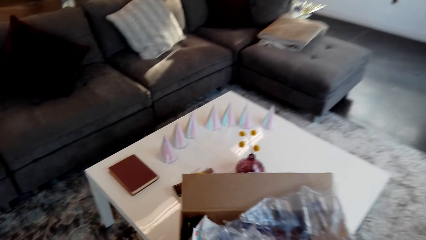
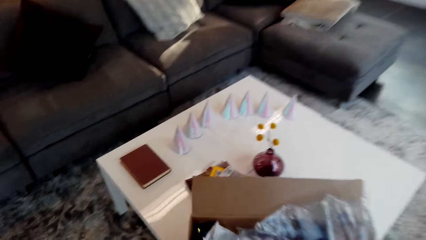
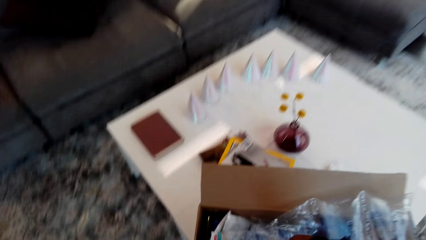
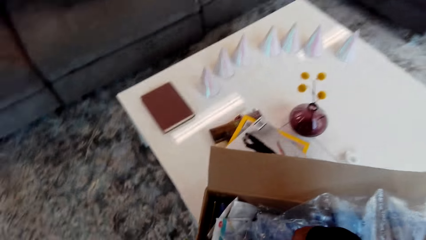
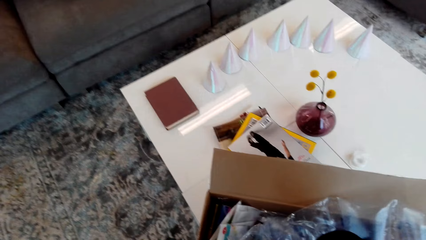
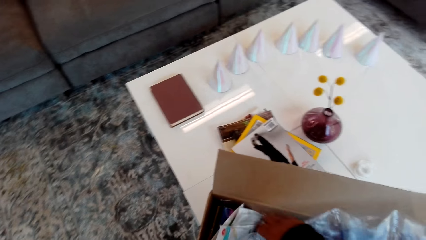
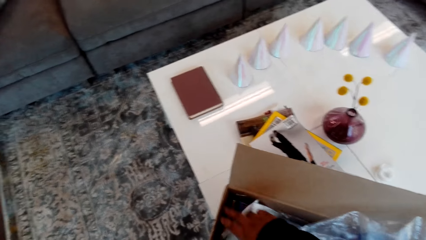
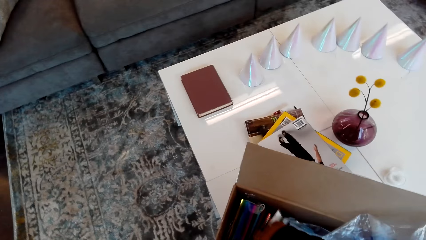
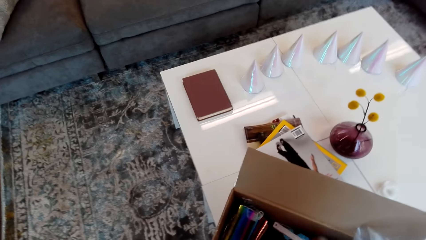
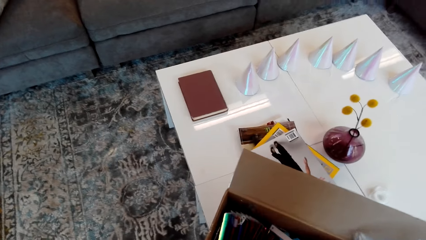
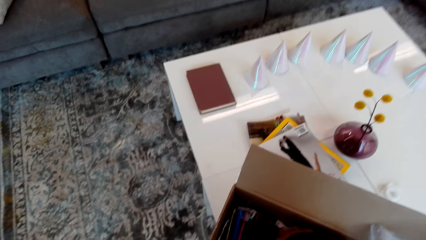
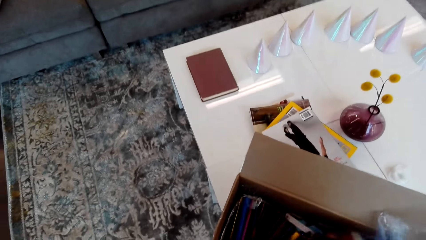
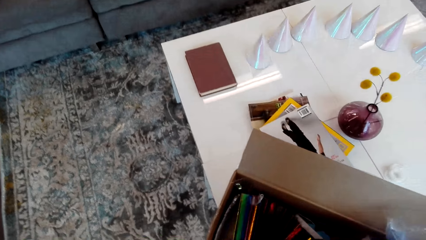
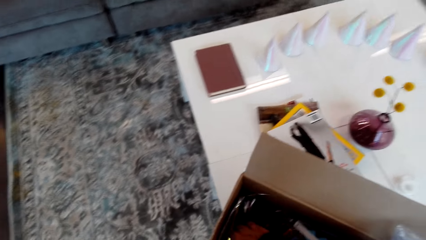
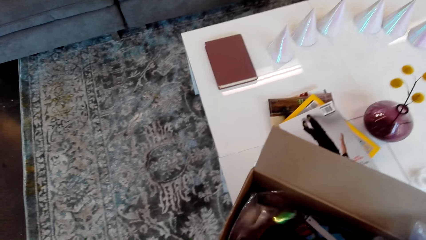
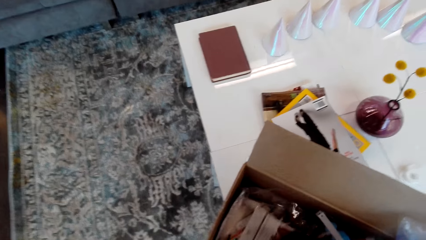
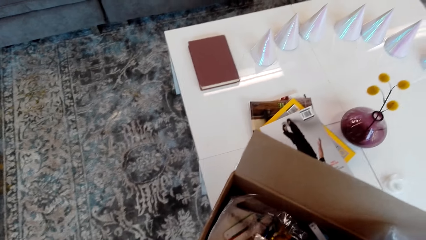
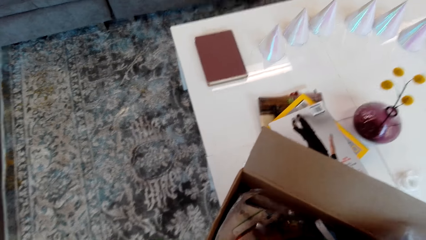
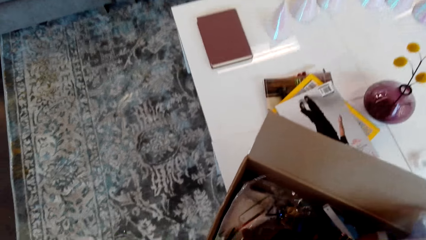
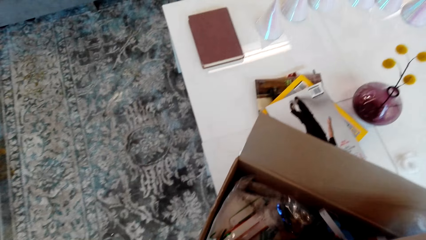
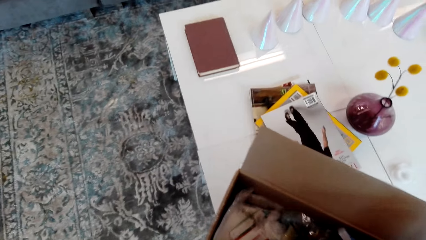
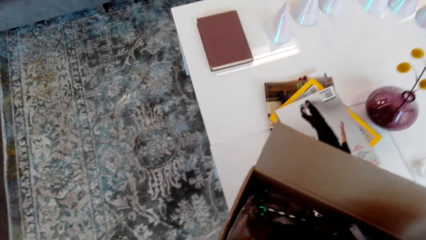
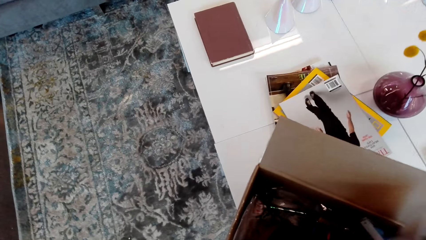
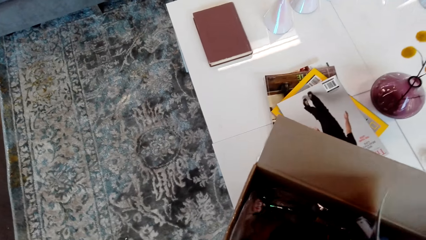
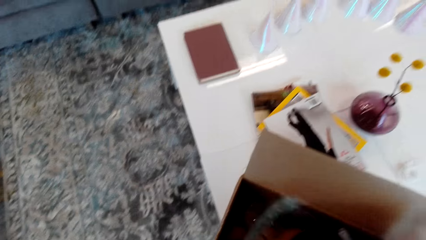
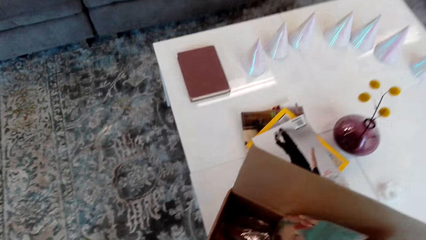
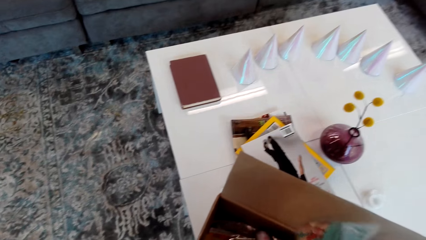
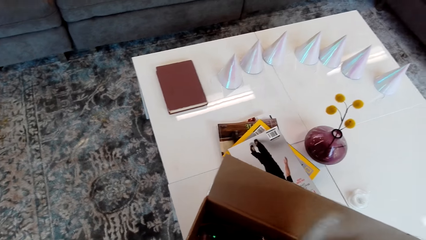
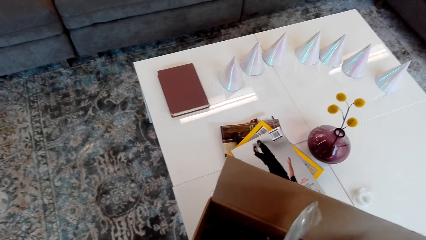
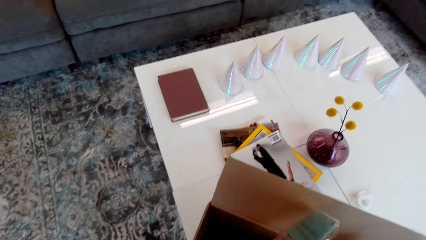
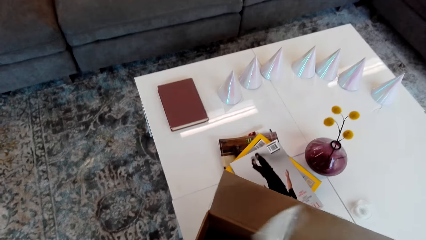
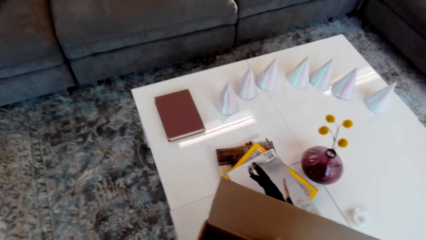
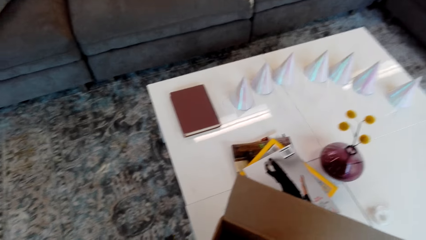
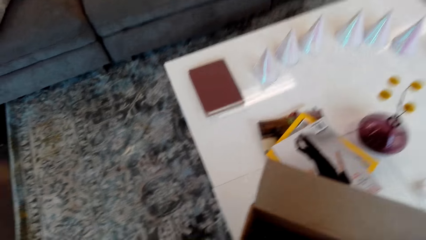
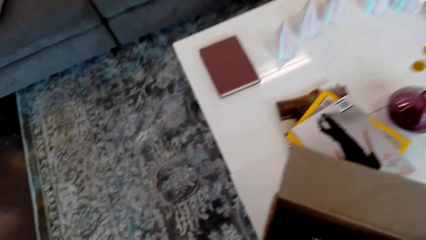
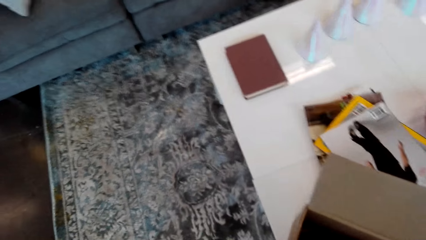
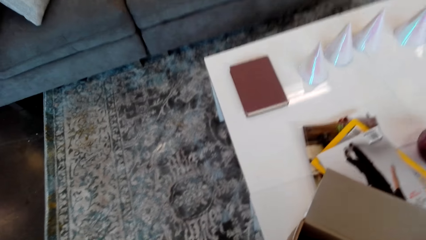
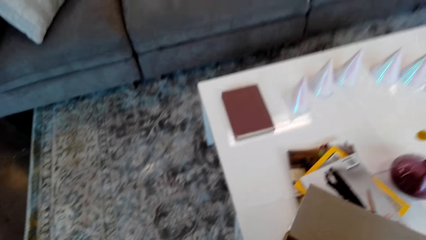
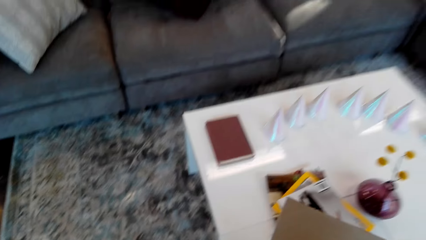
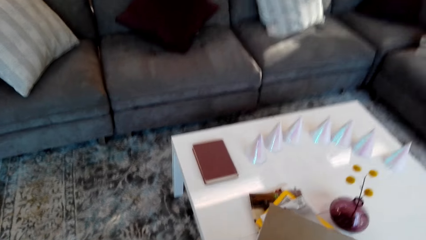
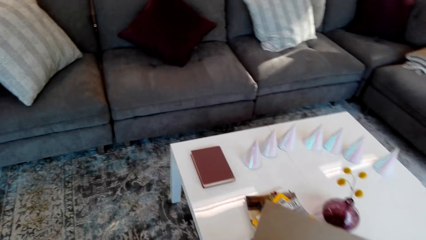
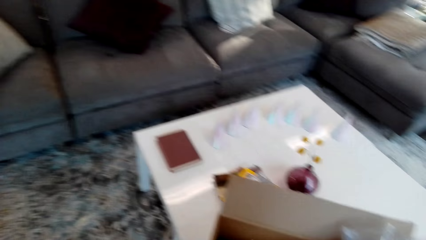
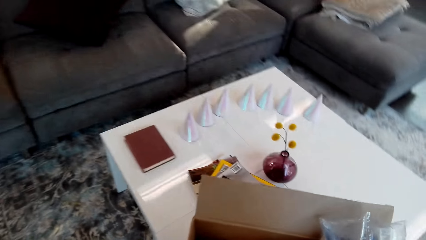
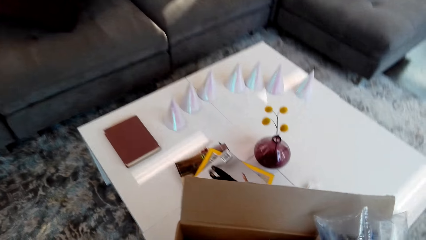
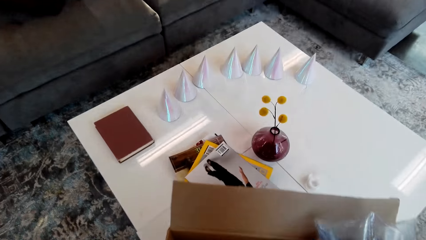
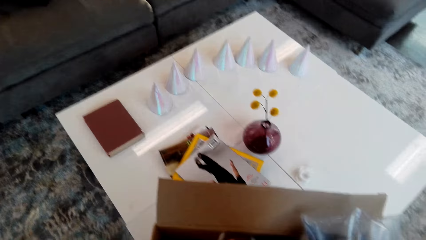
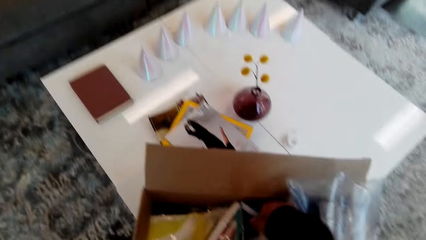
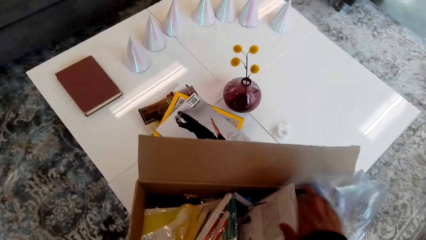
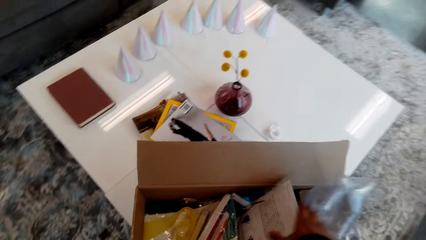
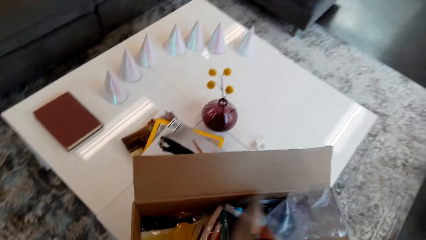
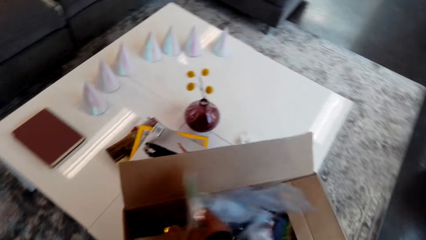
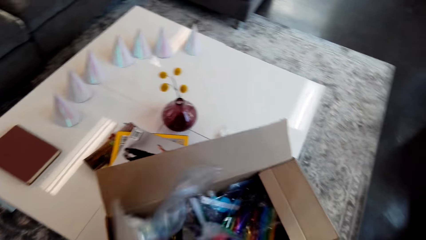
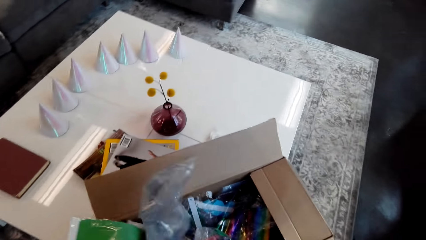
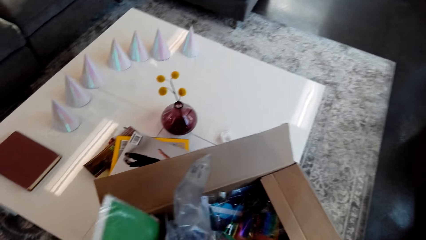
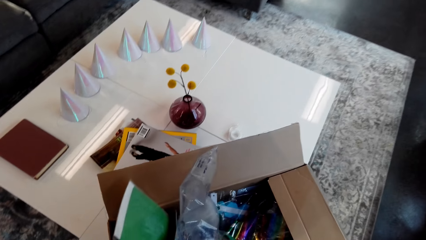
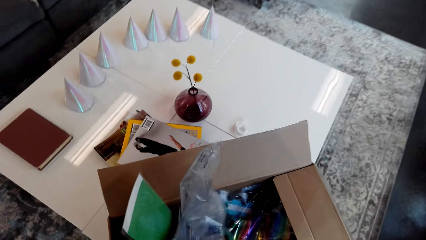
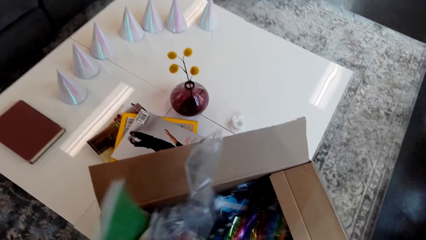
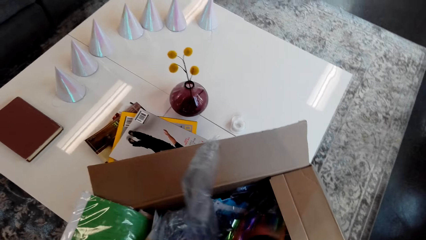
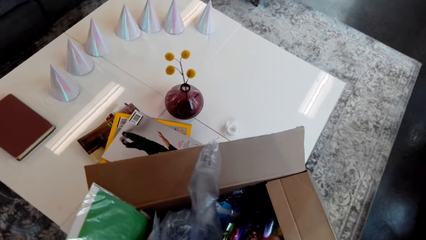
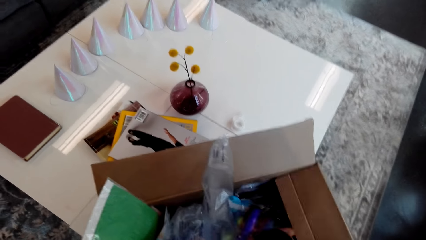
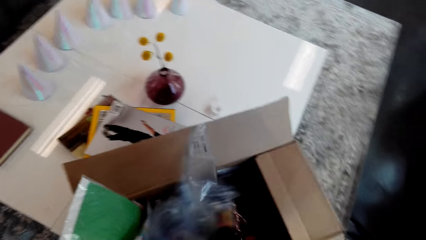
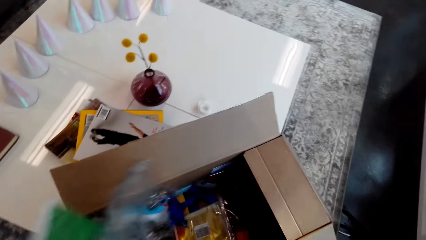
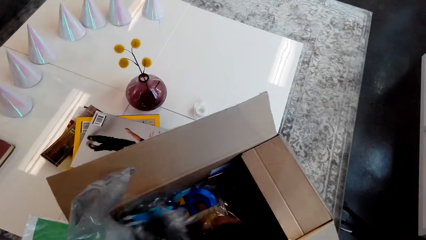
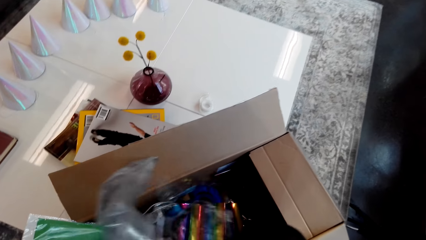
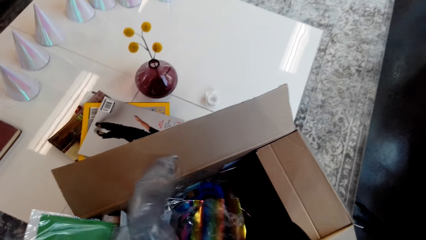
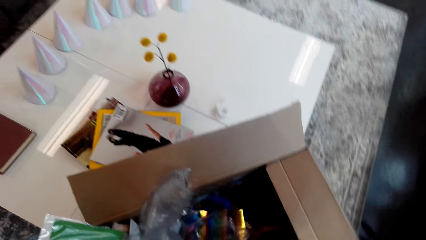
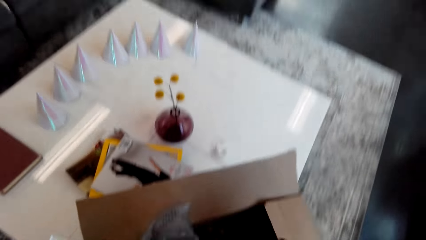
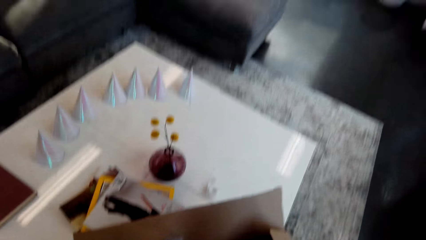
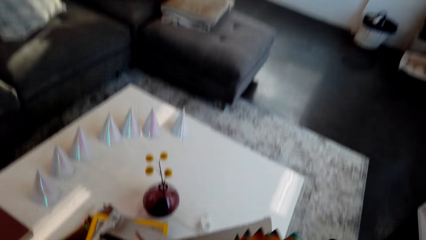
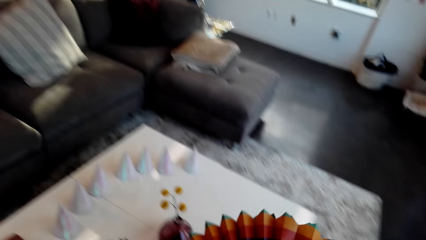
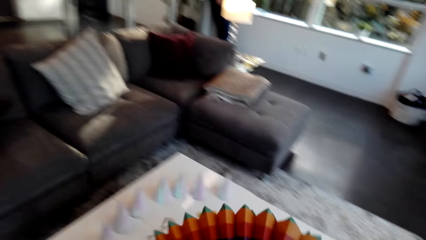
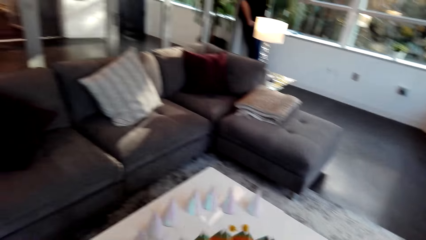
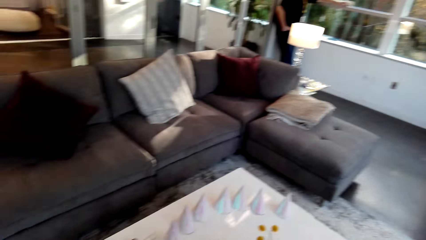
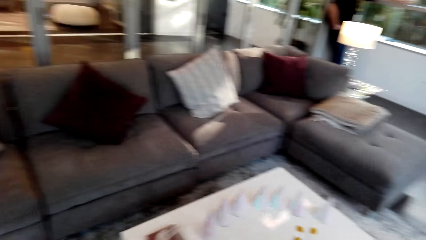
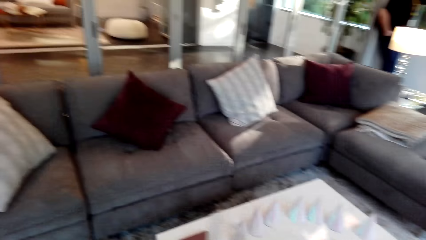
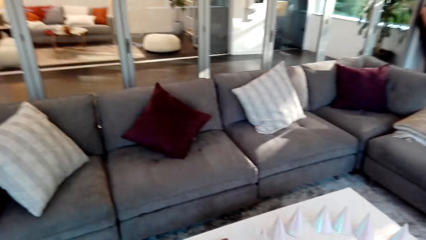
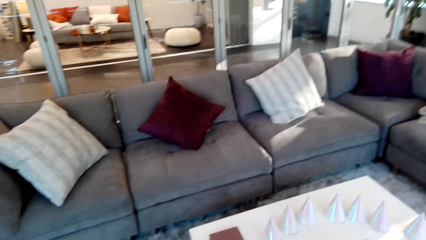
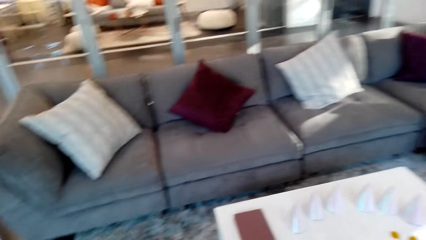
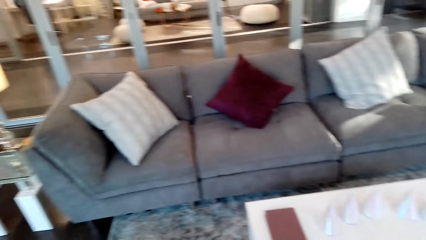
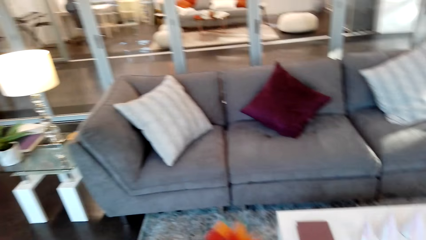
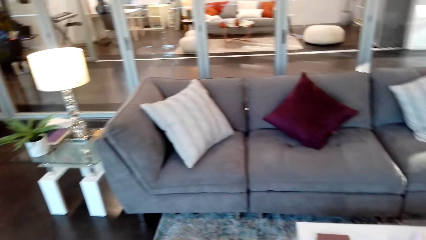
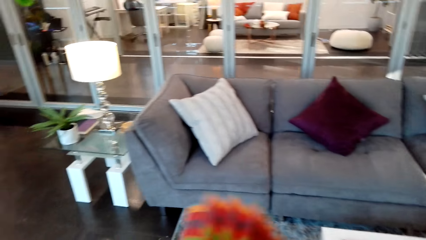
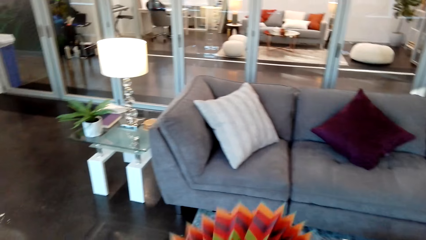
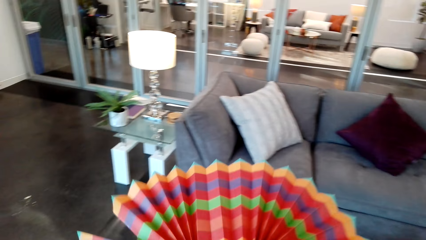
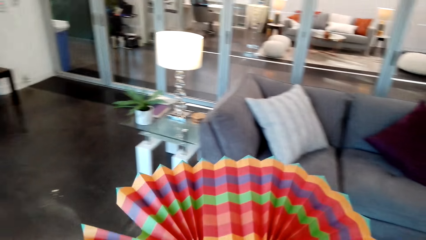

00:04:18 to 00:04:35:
The camera wearer picks something in the box. They touch the plastic papers in the box. They pick a flower from the box.
